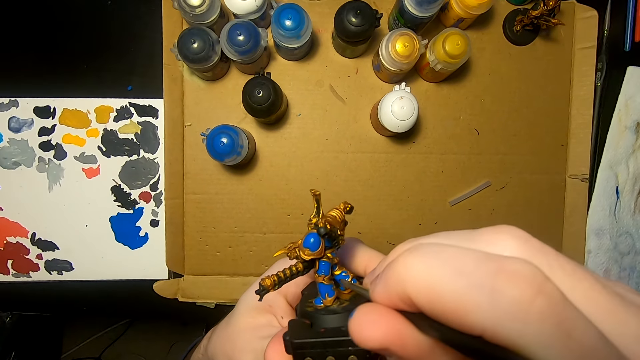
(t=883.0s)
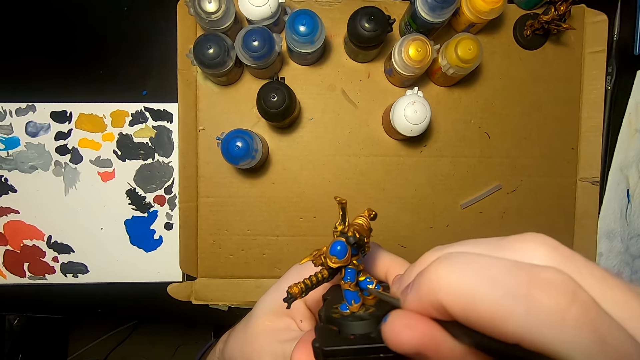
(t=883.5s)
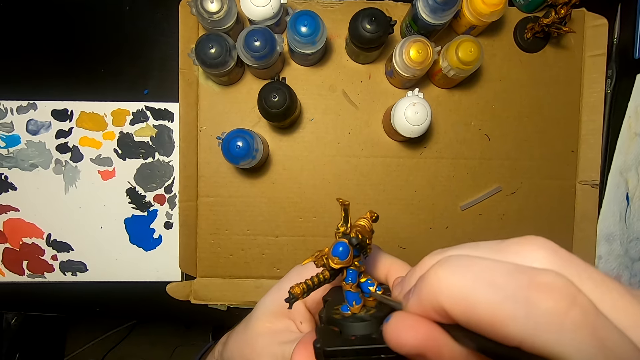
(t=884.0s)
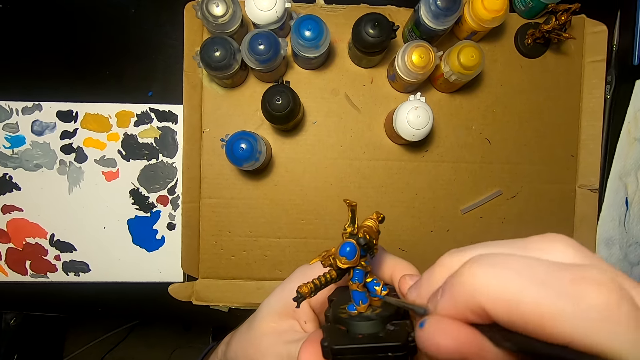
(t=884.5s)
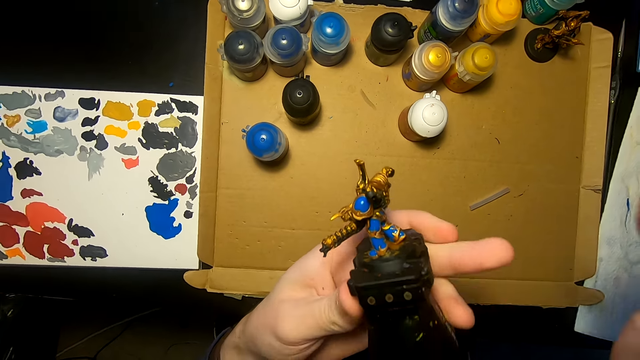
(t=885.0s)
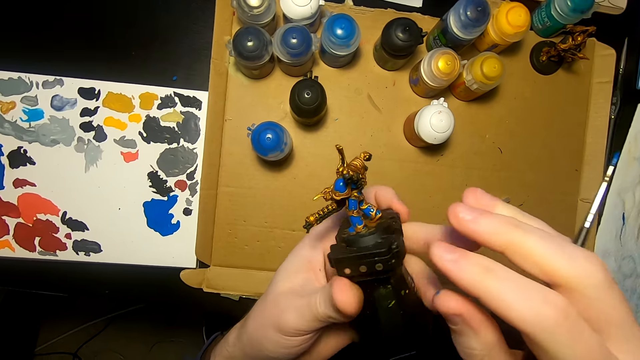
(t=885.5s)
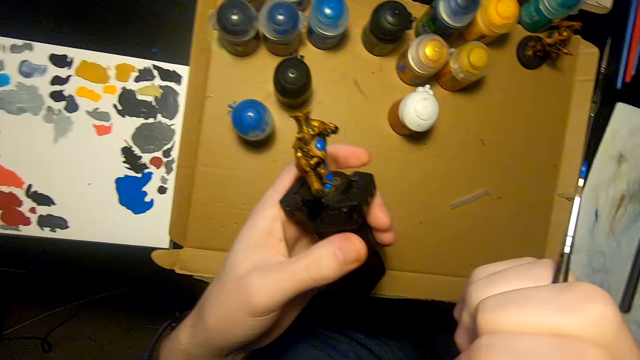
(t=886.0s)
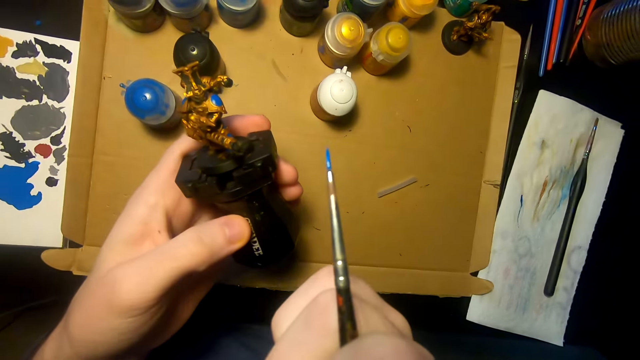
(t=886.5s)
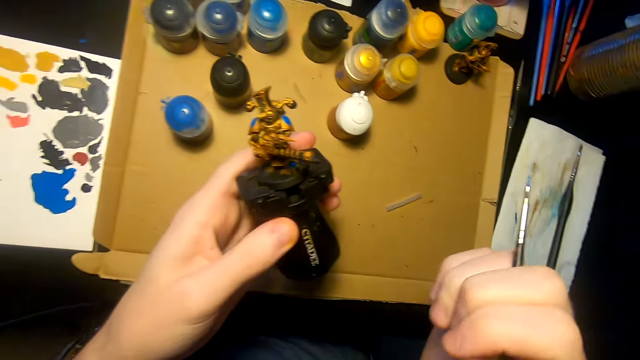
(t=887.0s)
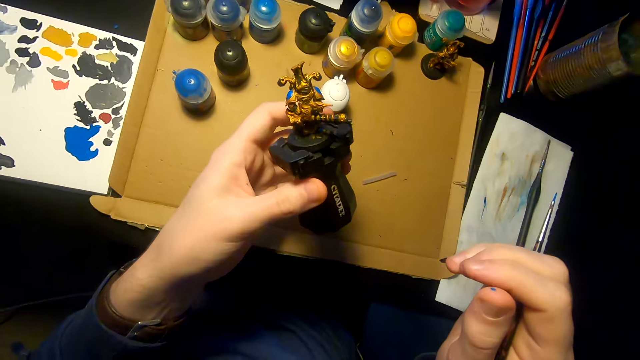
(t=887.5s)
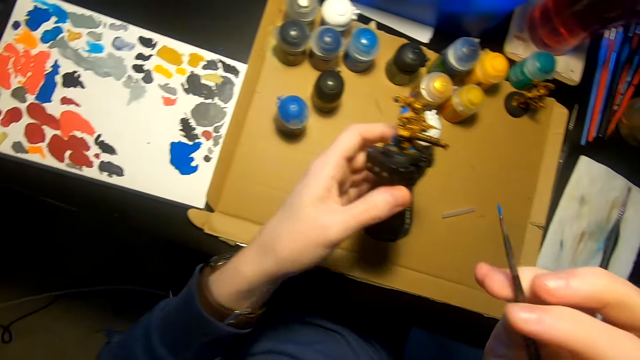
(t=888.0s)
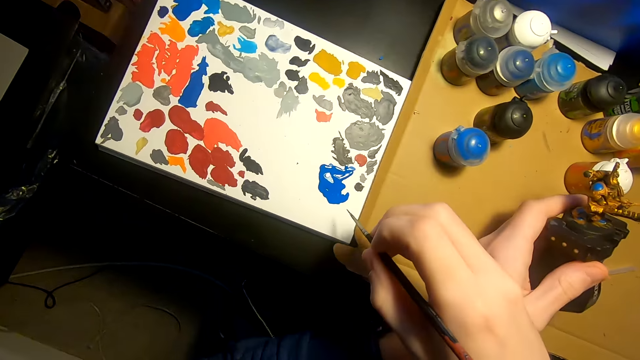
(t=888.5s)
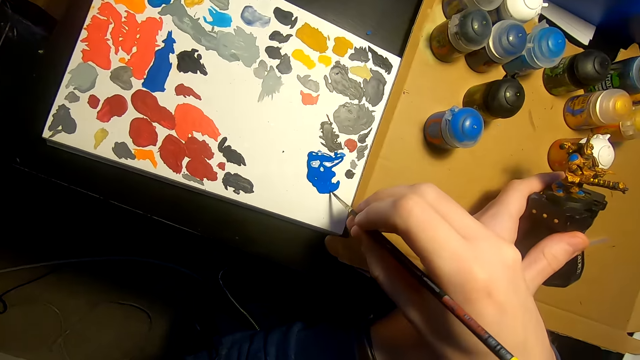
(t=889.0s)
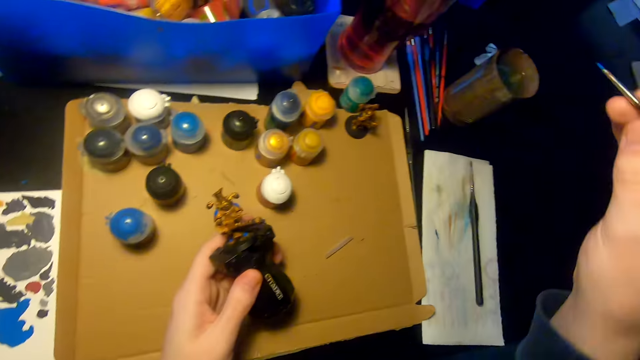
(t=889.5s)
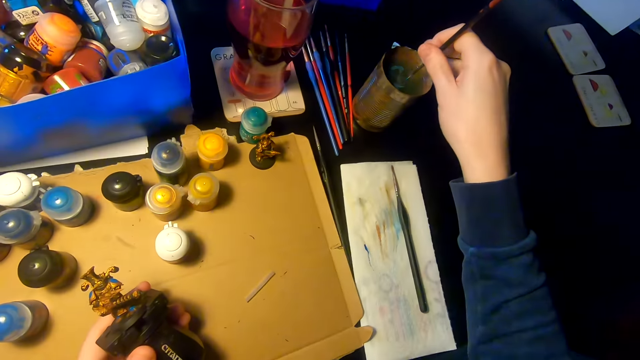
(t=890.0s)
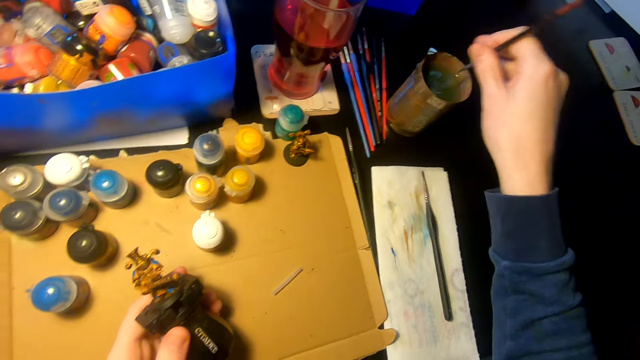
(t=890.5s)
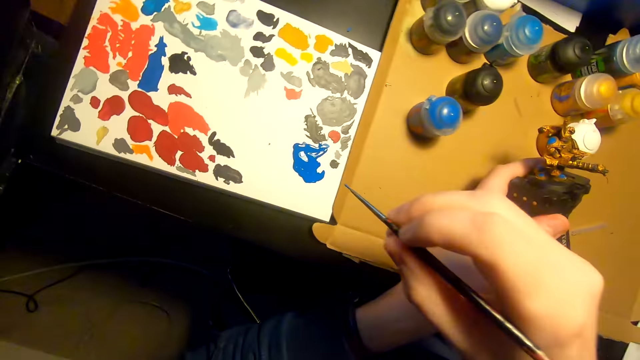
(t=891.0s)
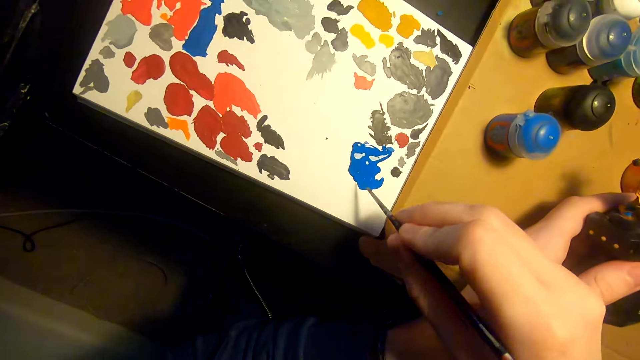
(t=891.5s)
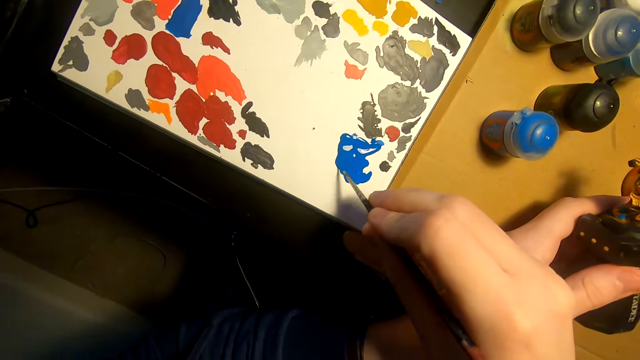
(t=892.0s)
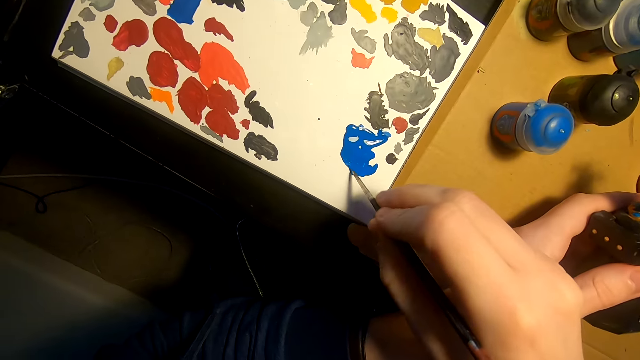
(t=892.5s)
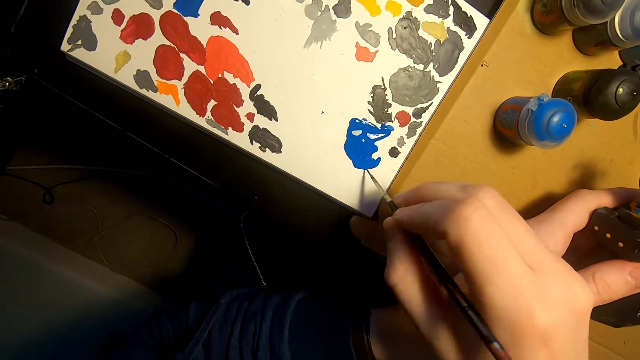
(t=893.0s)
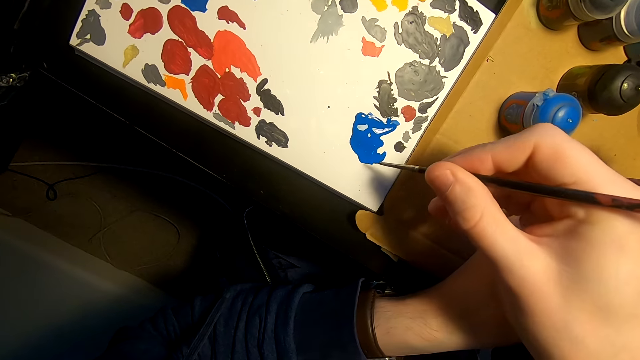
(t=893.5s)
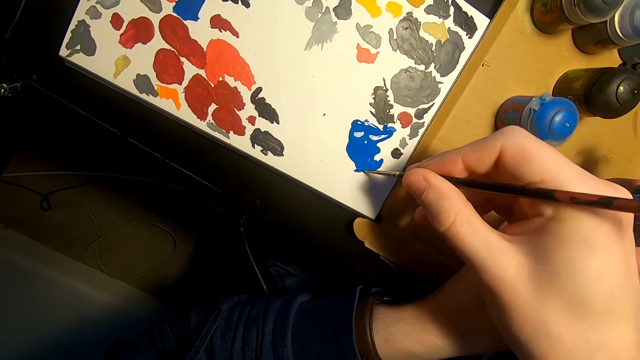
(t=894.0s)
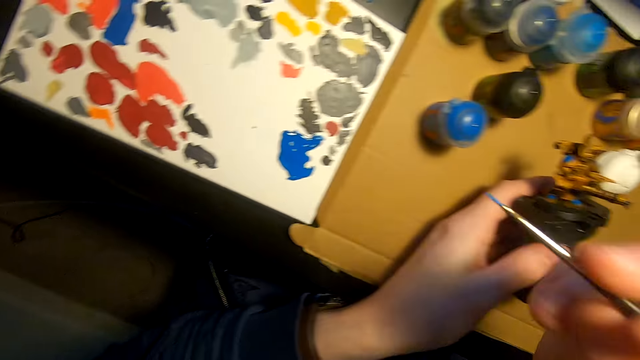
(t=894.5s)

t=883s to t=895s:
The camera wearer applies paint on something. They dip the paint brush in a tin of water. They dip the paint brush in the paint.

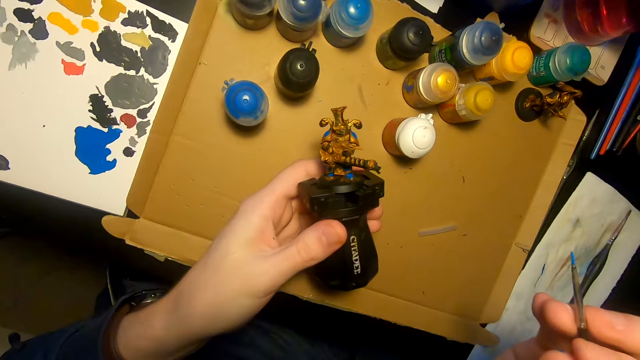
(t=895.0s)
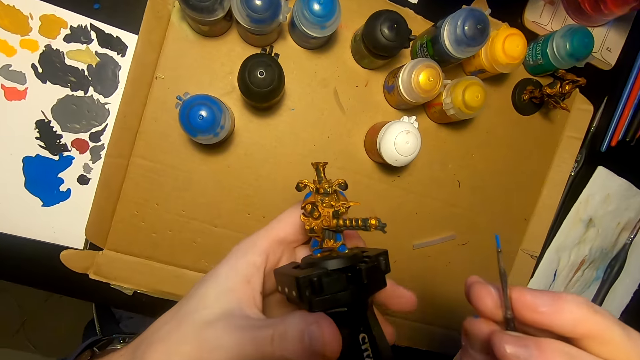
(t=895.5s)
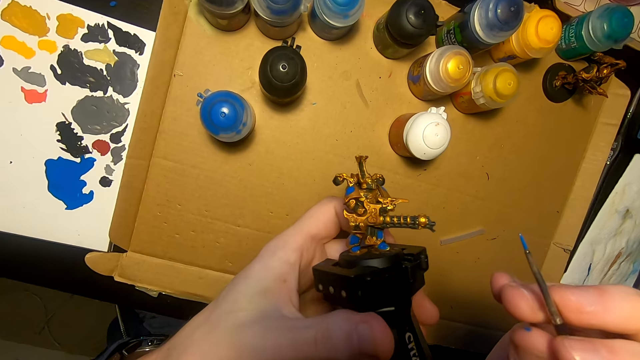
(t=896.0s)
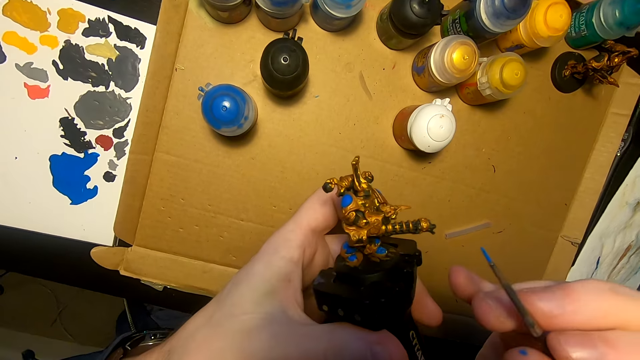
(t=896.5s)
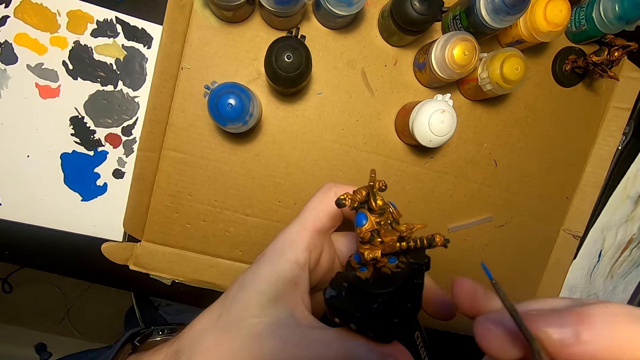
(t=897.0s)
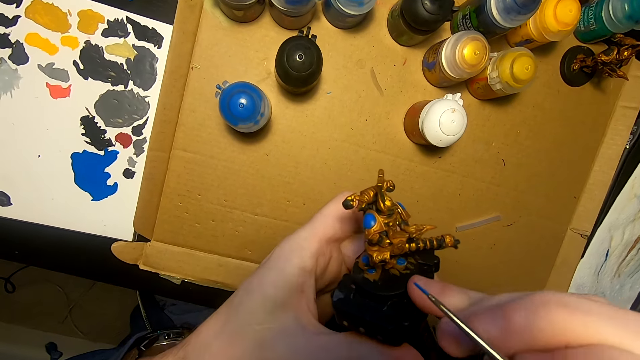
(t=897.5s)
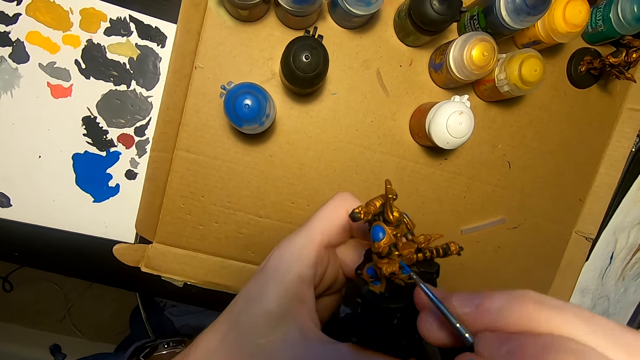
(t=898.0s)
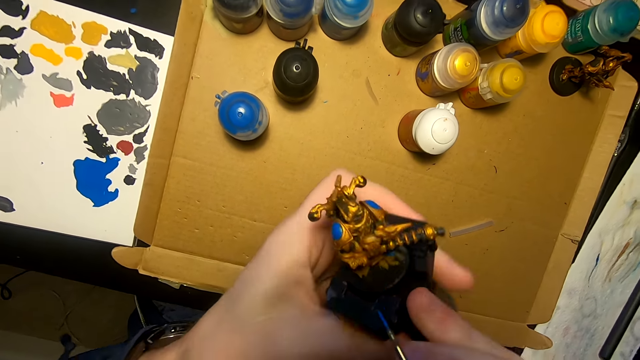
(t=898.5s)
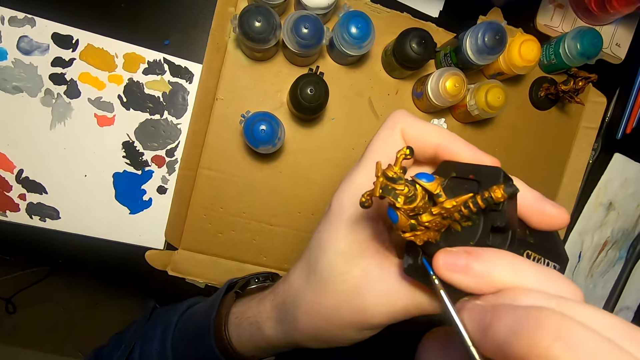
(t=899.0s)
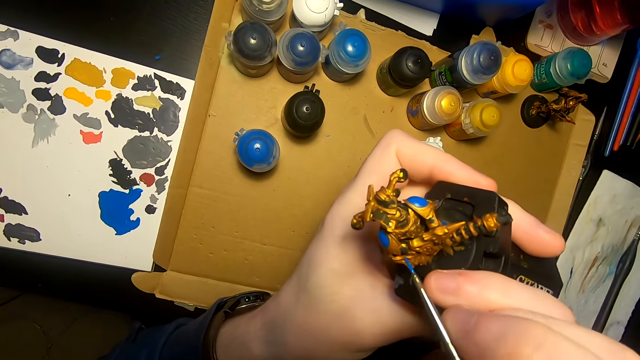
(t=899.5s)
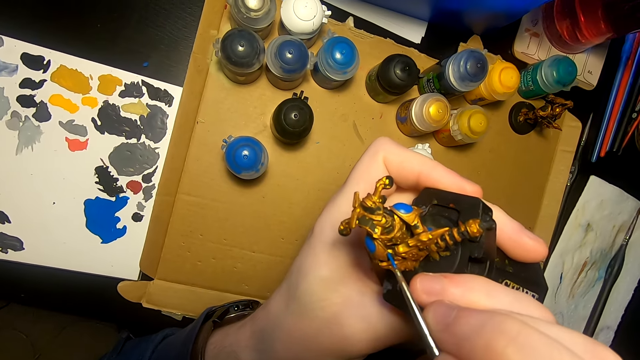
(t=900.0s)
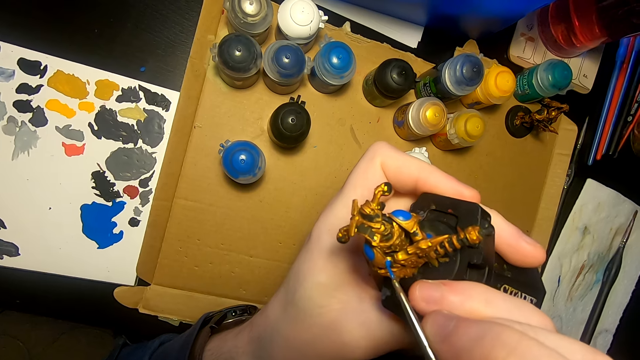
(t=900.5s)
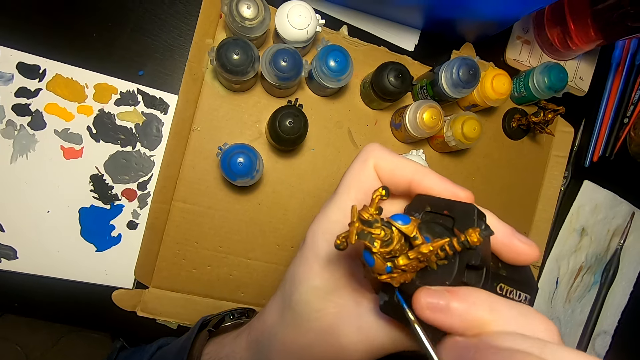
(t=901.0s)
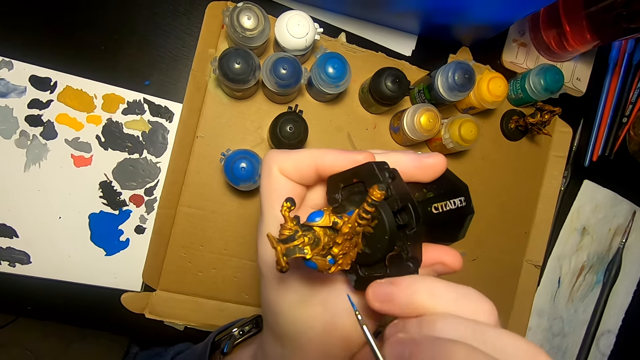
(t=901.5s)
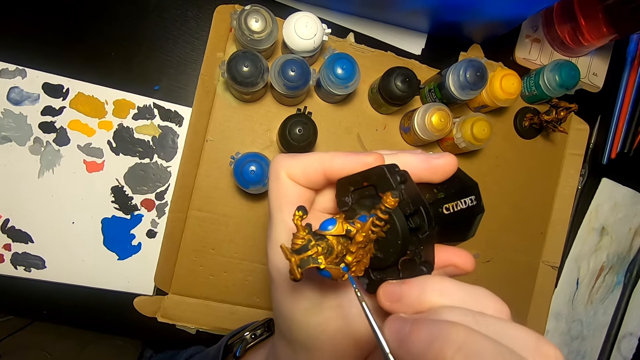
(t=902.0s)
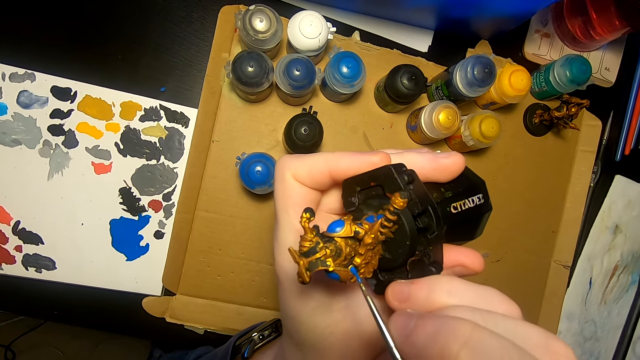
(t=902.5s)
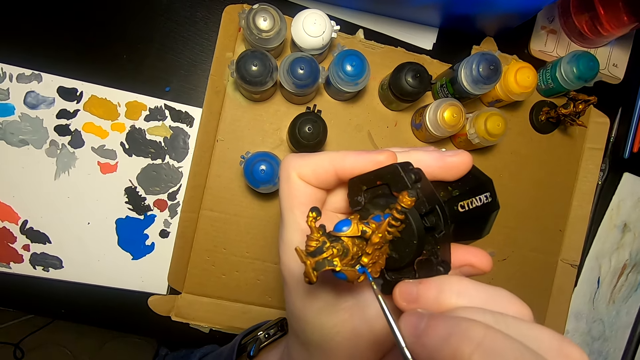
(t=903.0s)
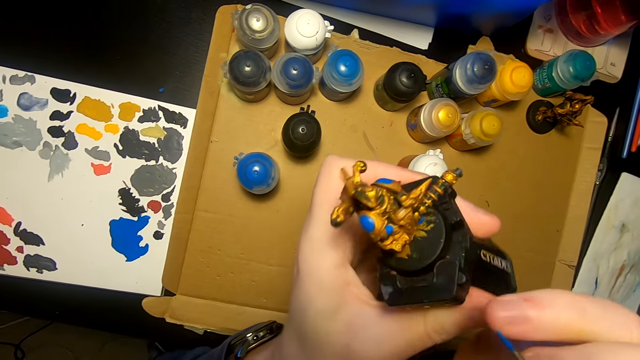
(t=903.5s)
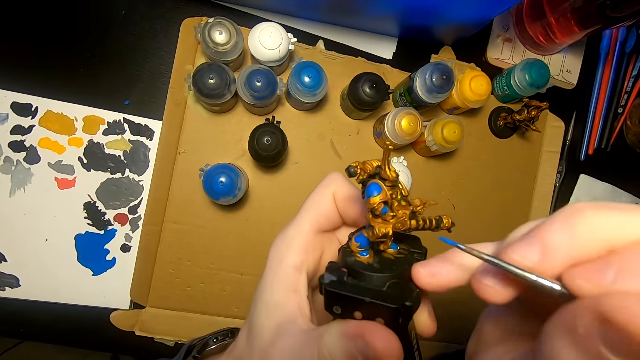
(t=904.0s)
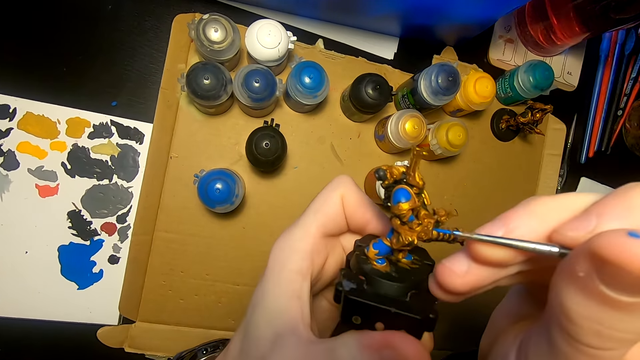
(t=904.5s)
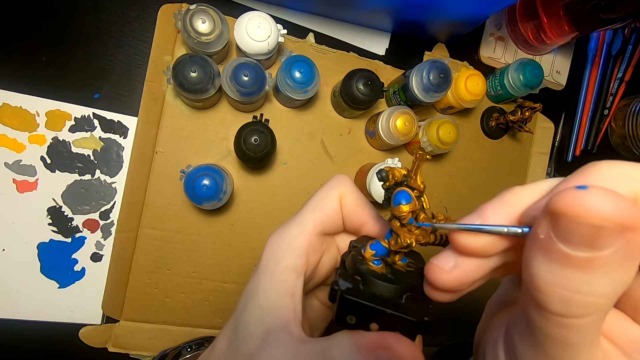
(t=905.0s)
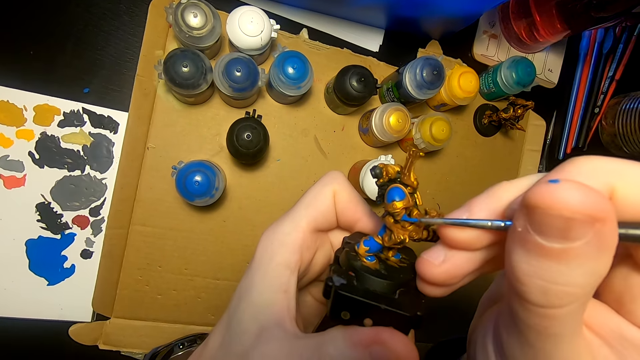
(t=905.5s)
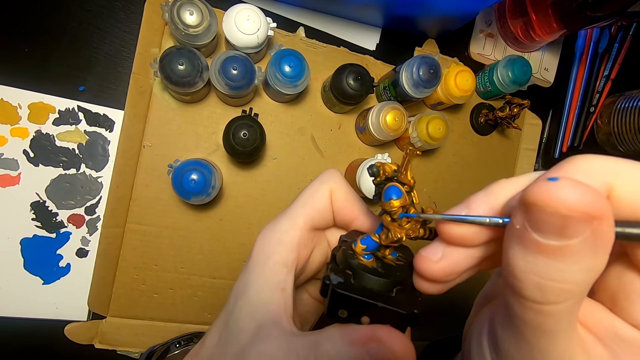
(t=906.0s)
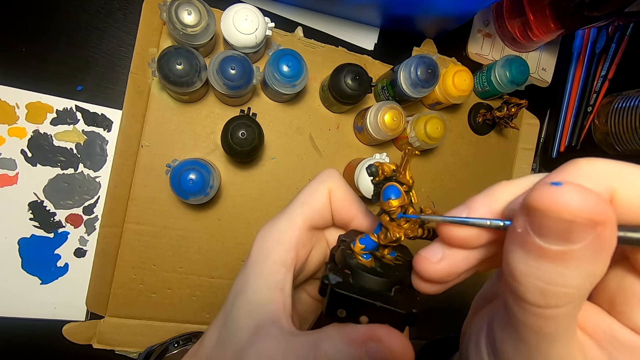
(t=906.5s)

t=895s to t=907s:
The camera wearer paints the model sculpture with a painting brush. They turn something. They apply paint on something. They turn something. They apply paint on something. They turn something. They apply paint on something.
